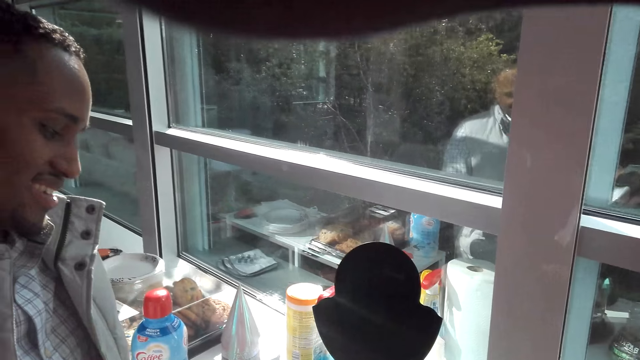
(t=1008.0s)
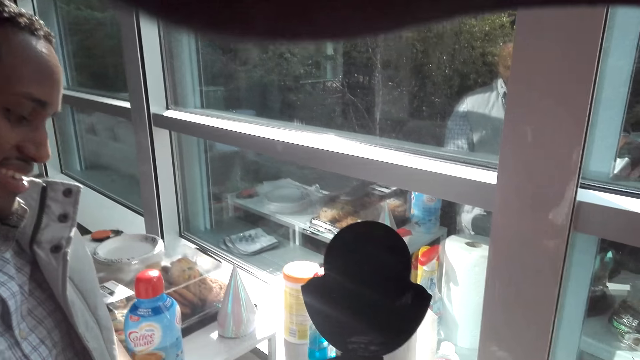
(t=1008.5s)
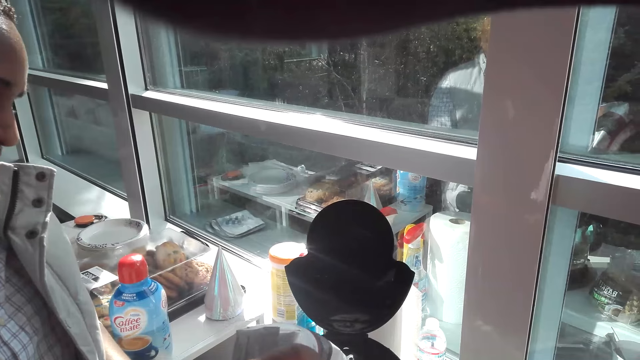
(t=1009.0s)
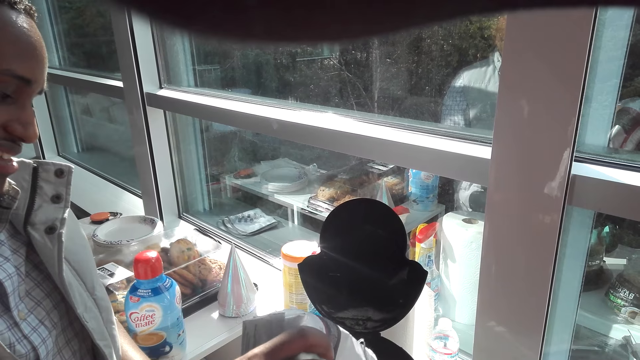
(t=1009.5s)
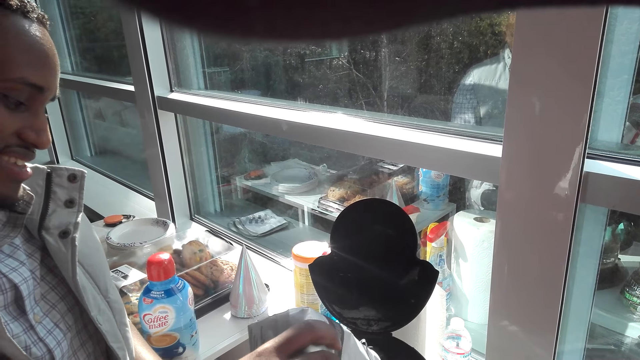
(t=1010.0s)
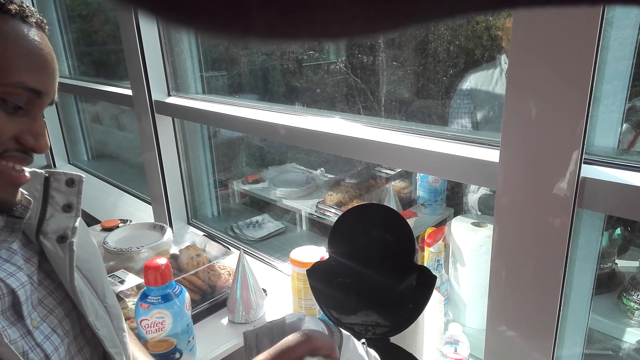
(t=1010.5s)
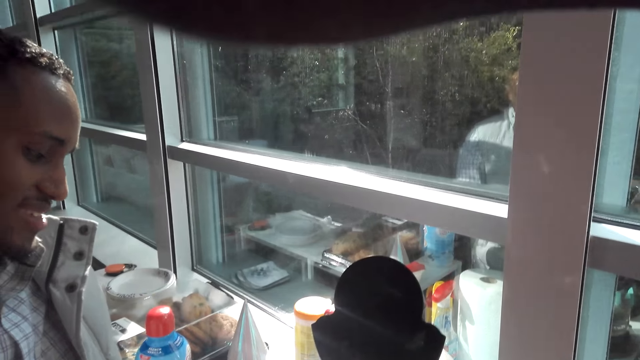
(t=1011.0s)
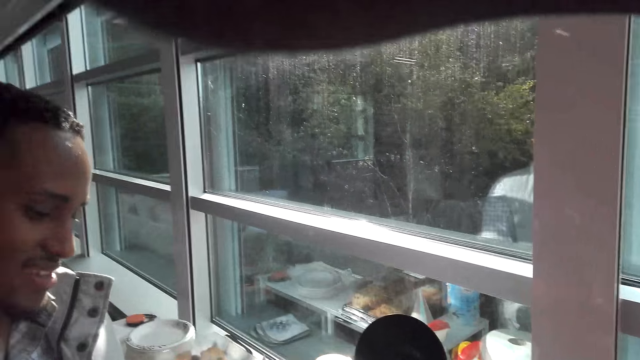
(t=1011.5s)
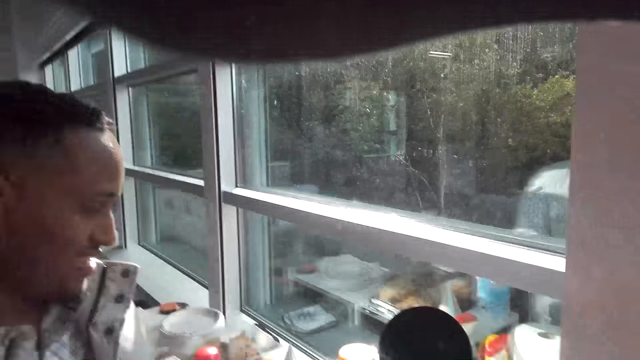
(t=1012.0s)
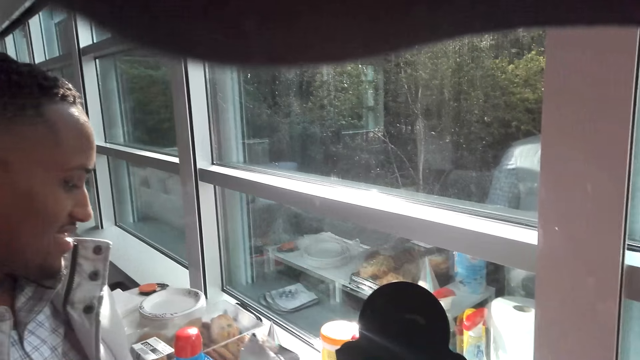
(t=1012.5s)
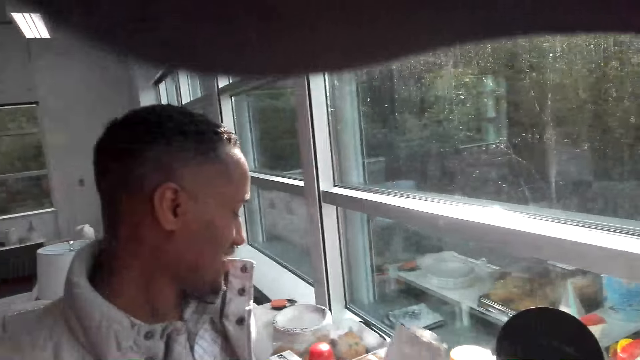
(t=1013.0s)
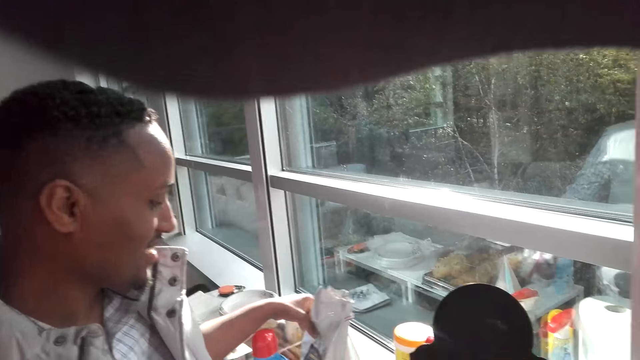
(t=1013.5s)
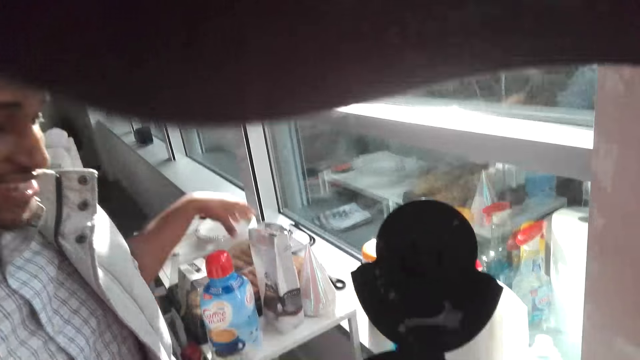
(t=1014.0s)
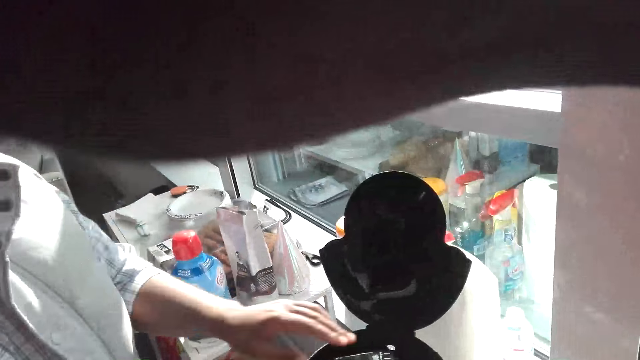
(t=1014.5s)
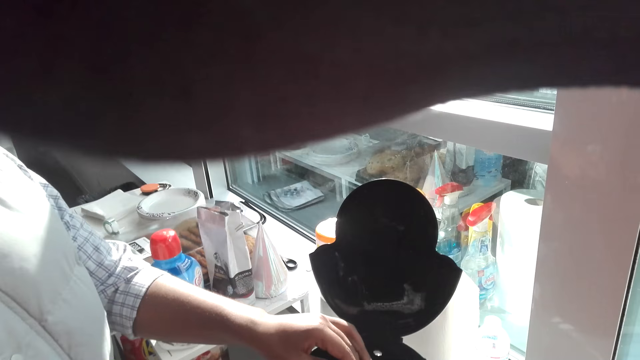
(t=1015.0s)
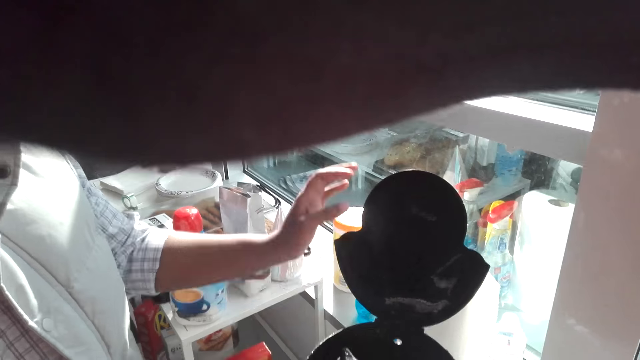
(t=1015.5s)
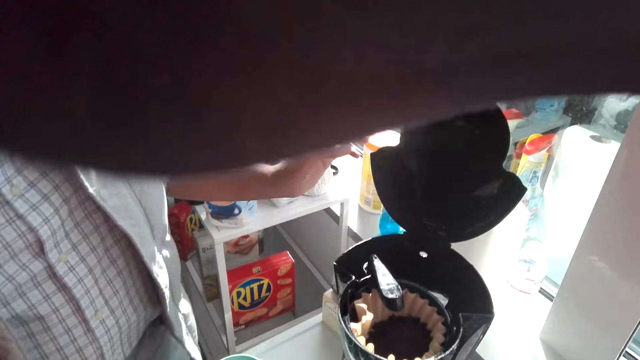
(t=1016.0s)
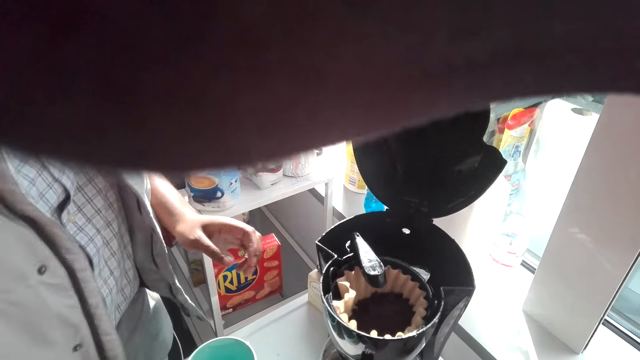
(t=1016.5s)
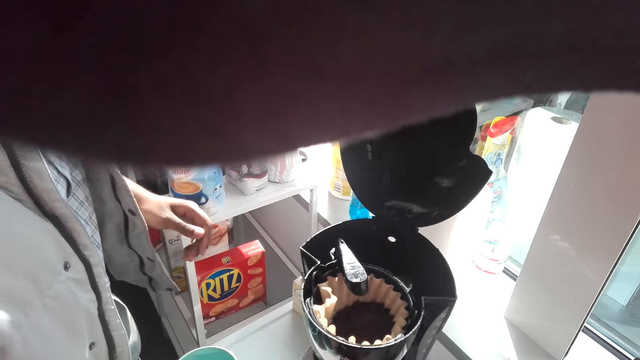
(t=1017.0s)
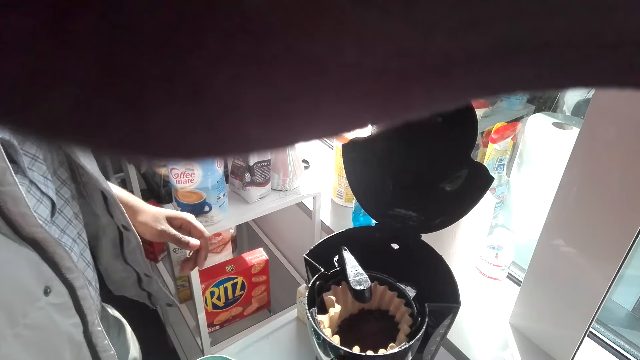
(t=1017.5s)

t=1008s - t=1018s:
The camera wearer puts something in the coffee maker. A man pours coffee in a coffee filter. The camera wearer looks around. They talk with the man. The man places the coffee bag aside.

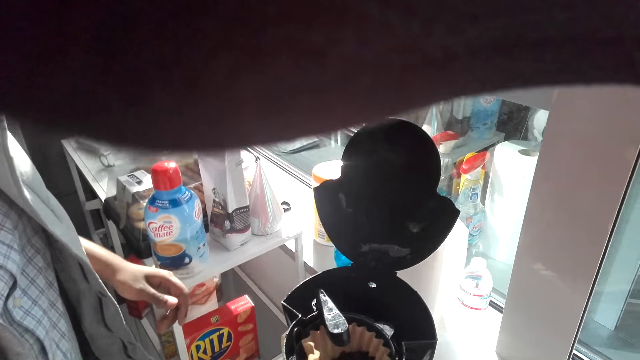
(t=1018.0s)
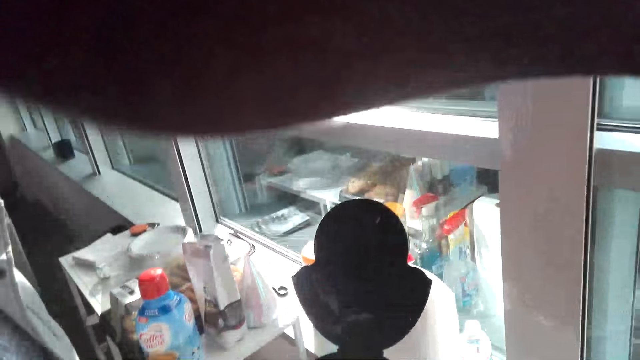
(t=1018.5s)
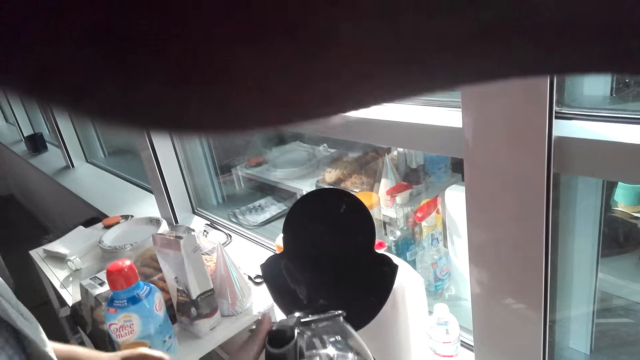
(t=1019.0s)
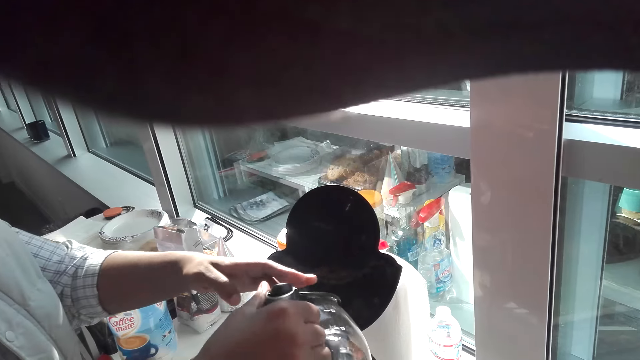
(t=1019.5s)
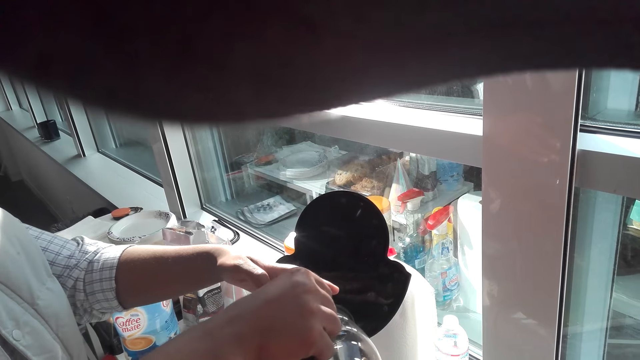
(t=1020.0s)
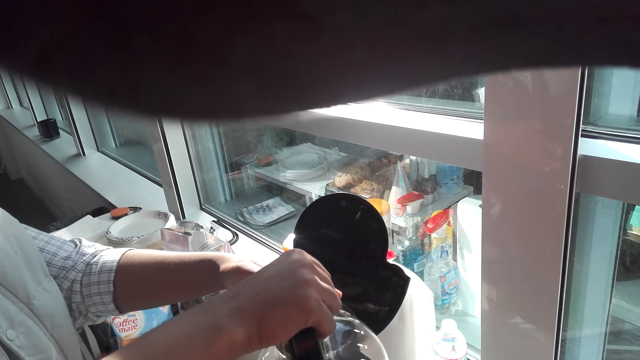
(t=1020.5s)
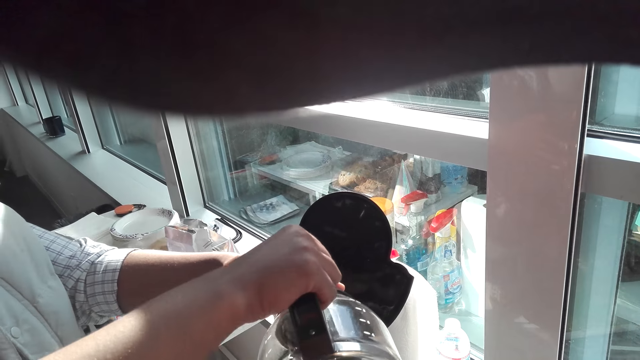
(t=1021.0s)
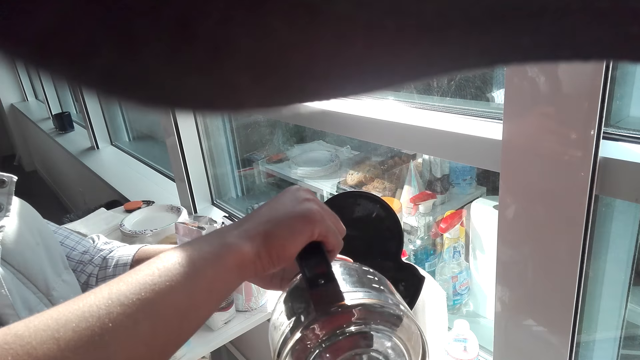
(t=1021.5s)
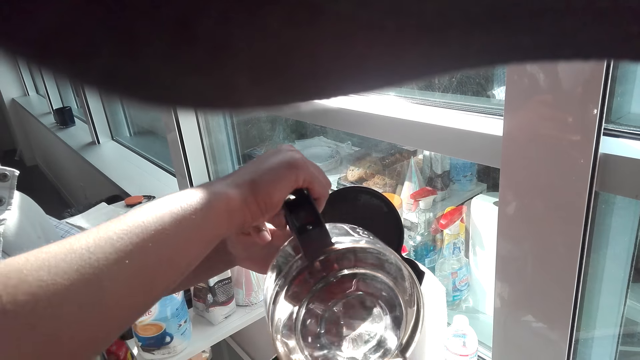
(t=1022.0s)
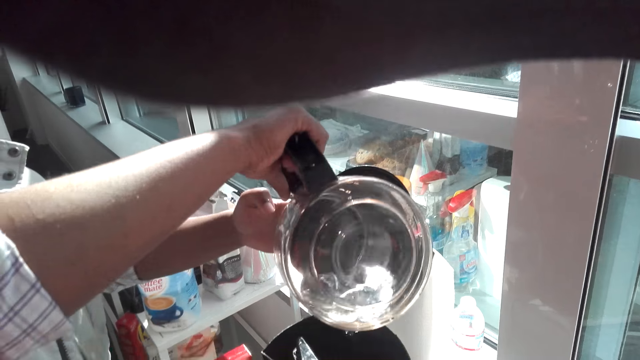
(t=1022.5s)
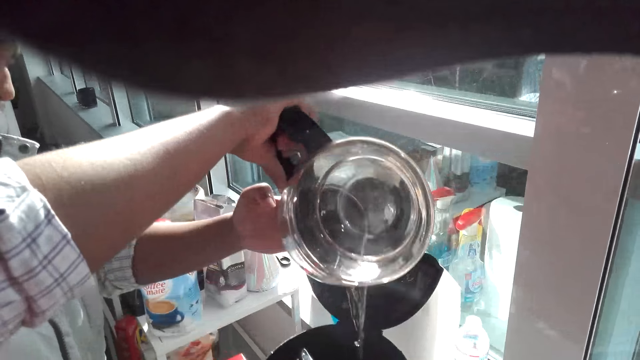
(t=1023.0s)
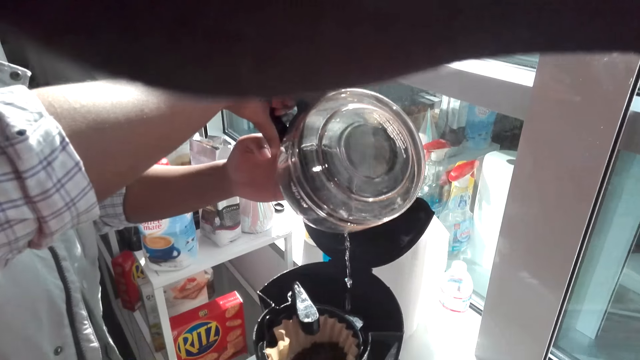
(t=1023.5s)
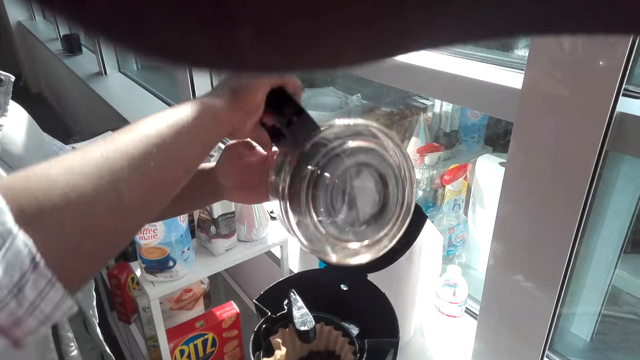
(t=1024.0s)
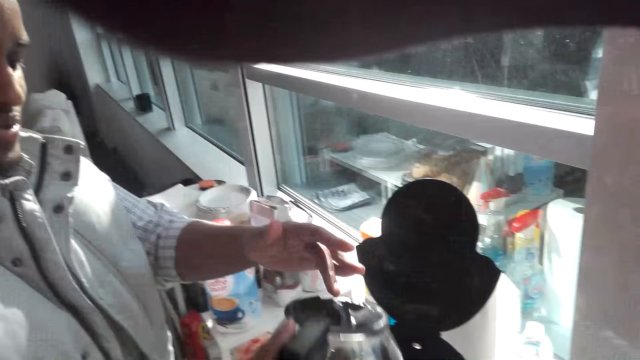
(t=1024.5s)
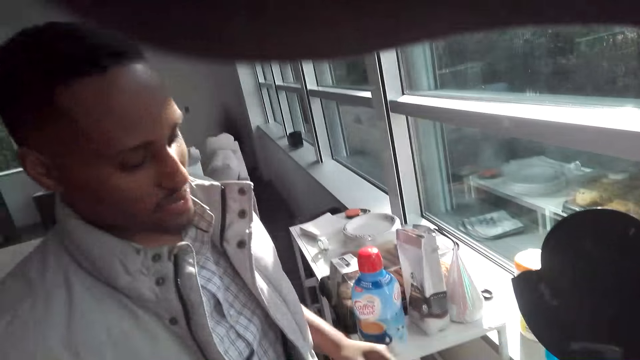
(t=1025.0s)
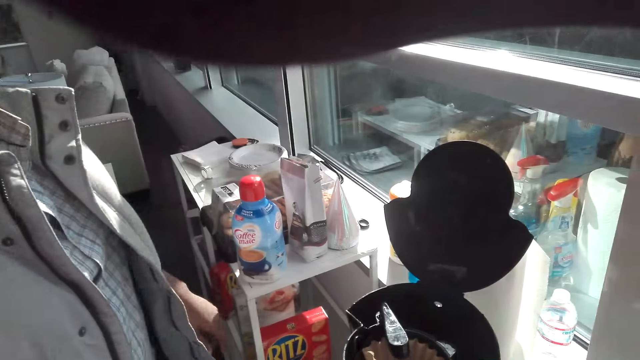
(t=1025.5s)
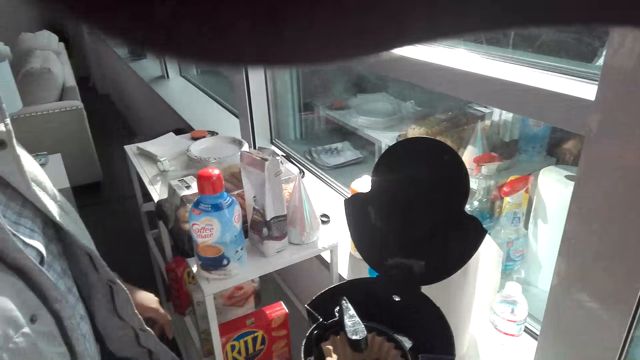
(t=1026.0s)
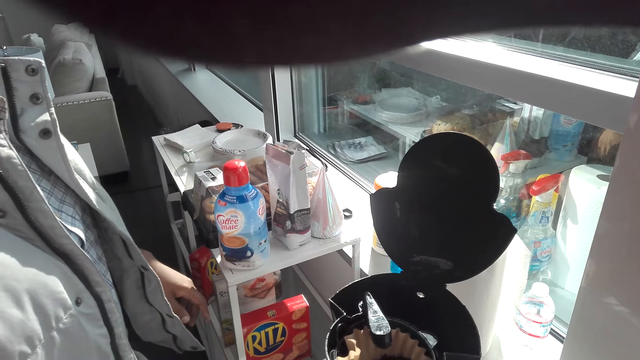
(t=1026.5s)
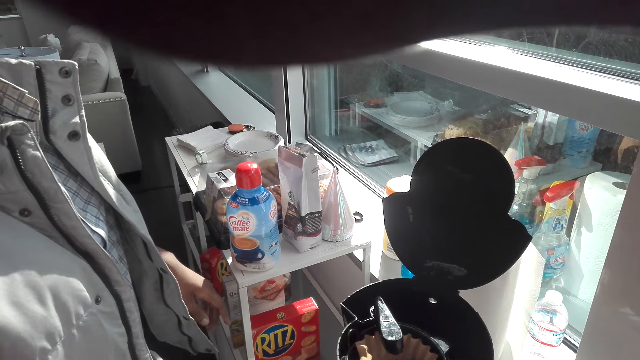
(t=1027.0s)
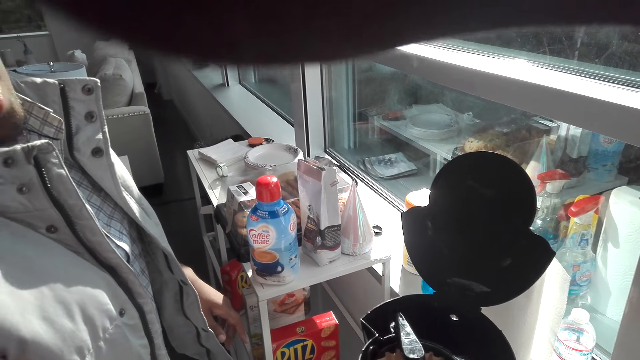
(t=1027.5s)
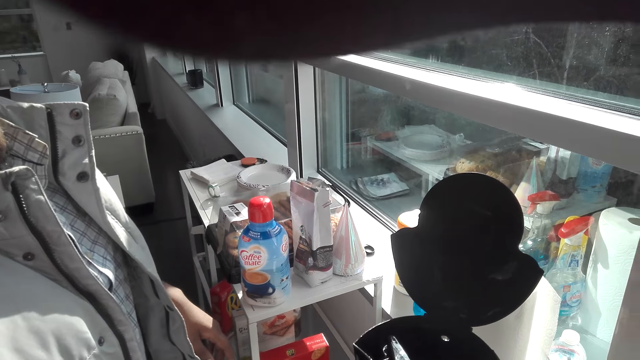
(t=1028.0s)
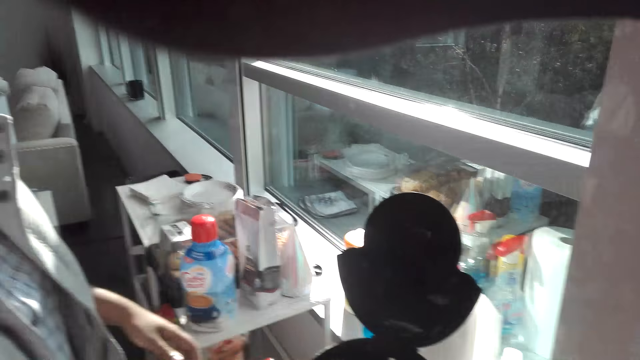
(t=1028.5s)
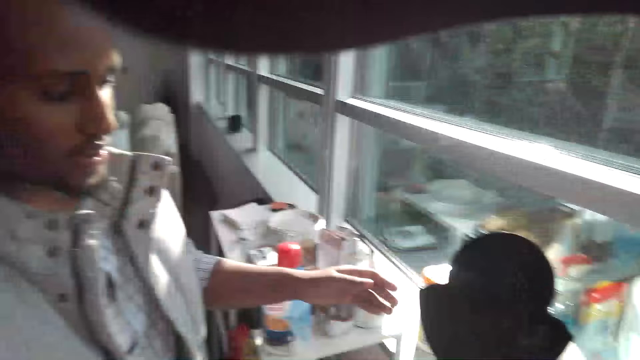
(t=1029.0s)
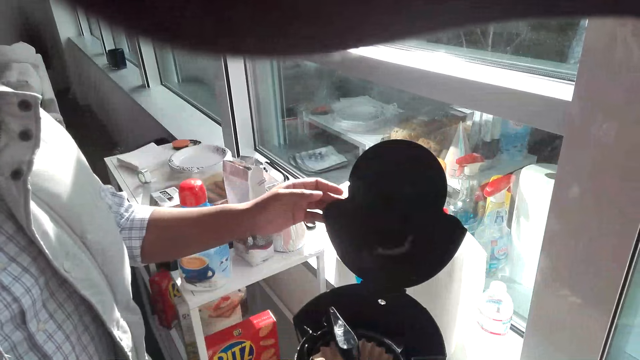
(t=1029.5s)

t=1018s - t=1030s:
The camera wearer pours water in the coffee maker. A man puts water in the coffee maker. The camera wearer looks around. They talk with the man.
